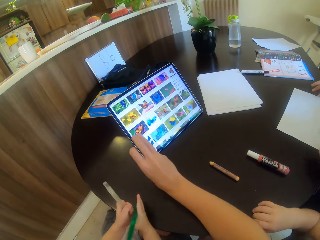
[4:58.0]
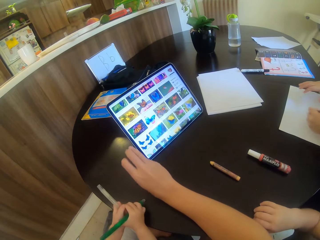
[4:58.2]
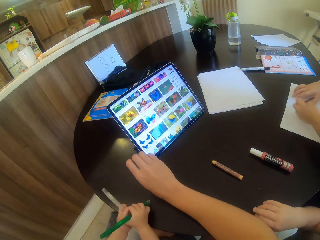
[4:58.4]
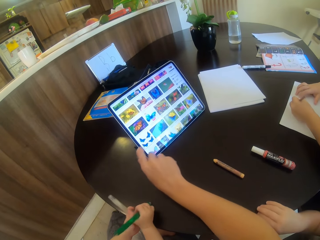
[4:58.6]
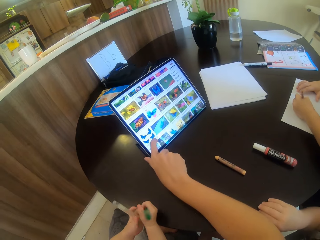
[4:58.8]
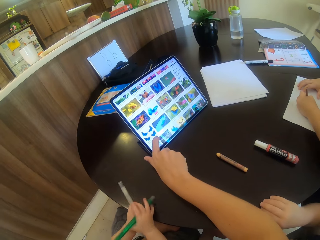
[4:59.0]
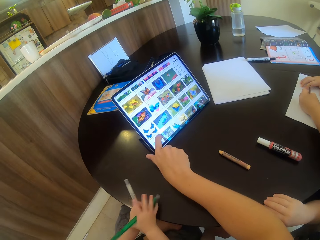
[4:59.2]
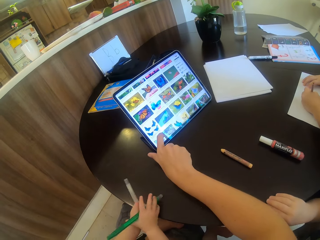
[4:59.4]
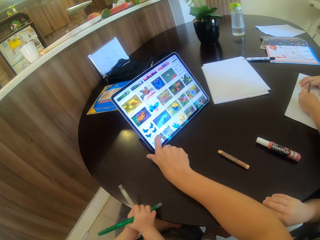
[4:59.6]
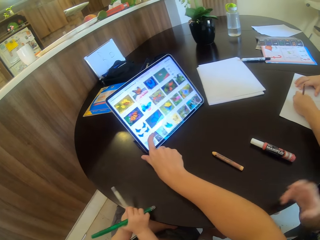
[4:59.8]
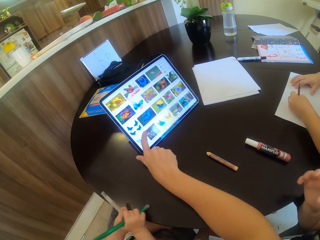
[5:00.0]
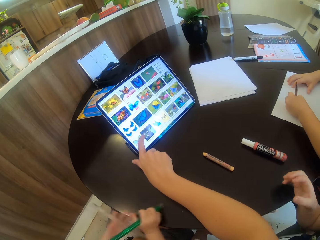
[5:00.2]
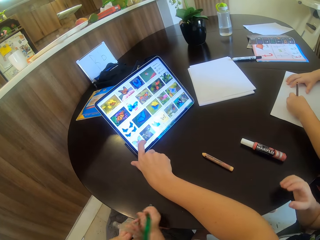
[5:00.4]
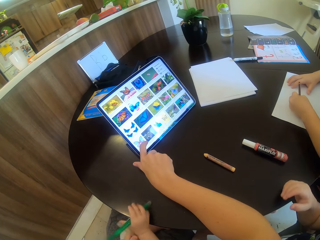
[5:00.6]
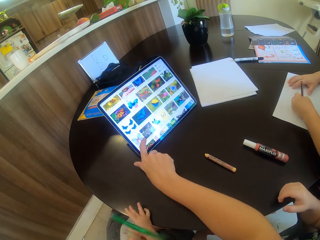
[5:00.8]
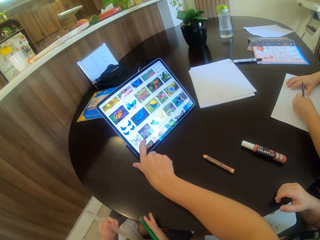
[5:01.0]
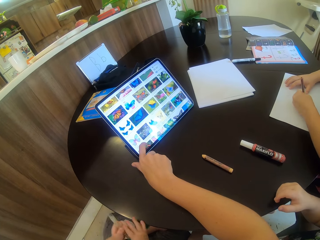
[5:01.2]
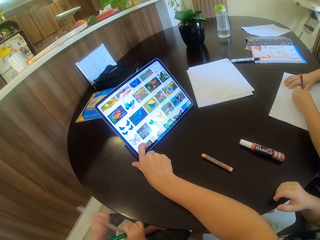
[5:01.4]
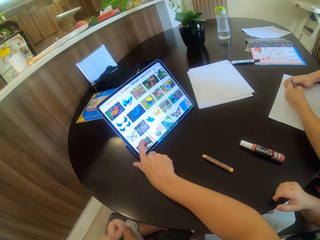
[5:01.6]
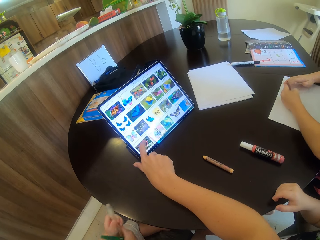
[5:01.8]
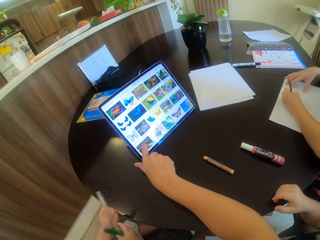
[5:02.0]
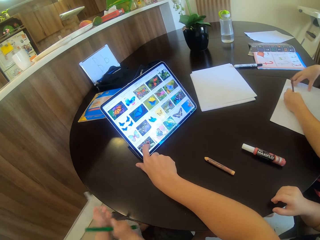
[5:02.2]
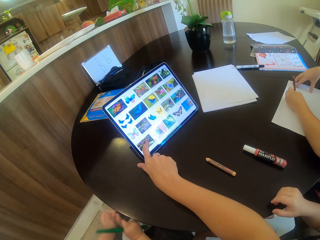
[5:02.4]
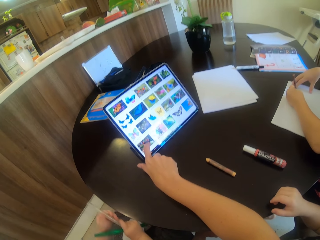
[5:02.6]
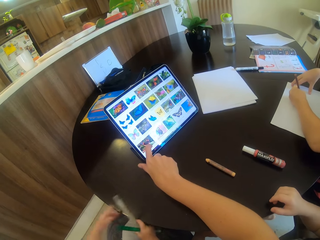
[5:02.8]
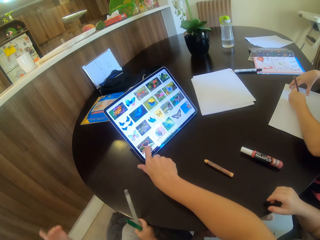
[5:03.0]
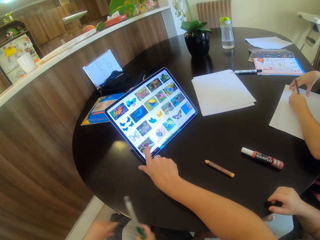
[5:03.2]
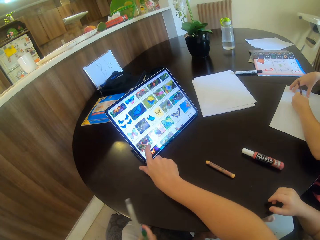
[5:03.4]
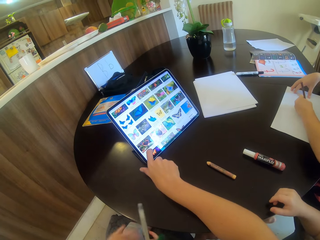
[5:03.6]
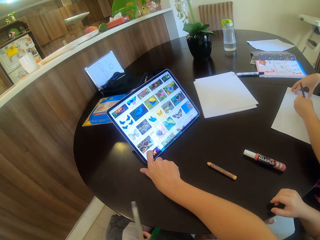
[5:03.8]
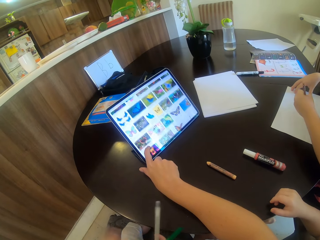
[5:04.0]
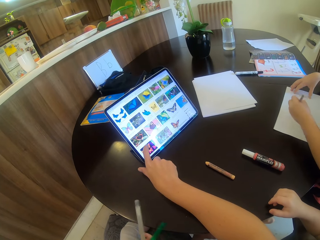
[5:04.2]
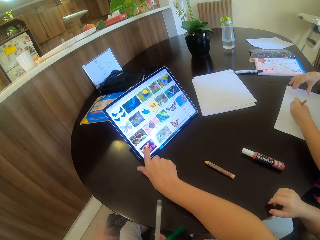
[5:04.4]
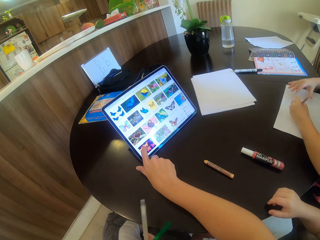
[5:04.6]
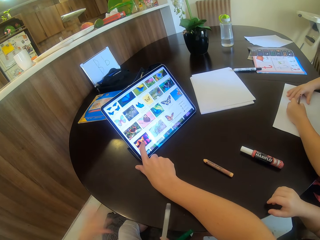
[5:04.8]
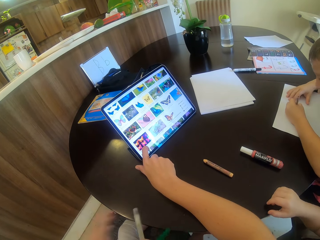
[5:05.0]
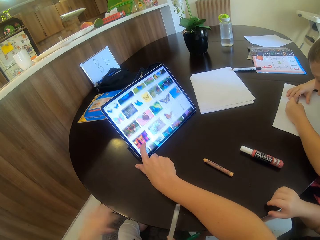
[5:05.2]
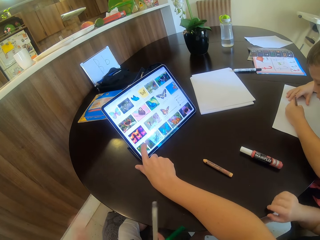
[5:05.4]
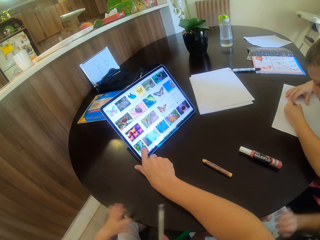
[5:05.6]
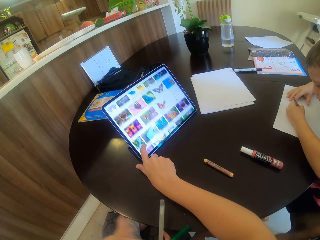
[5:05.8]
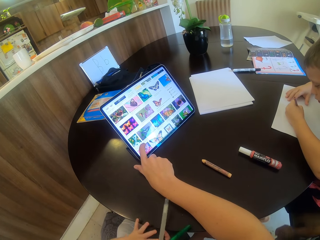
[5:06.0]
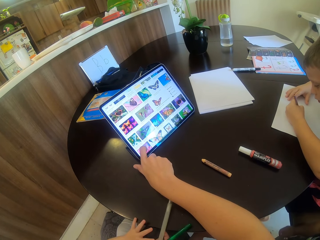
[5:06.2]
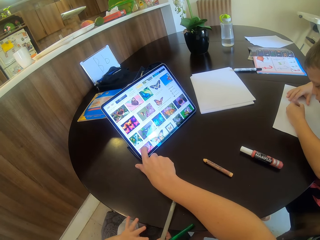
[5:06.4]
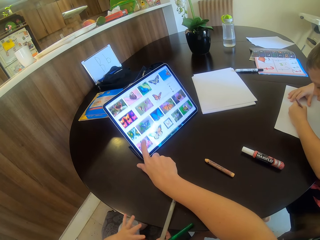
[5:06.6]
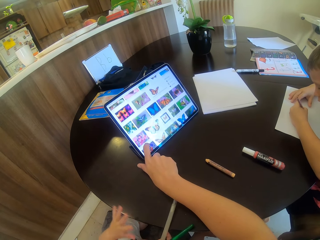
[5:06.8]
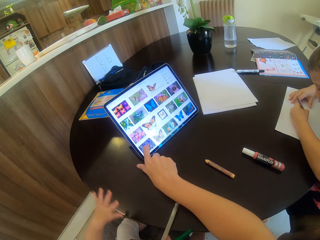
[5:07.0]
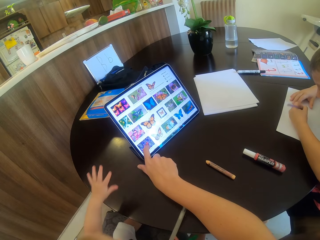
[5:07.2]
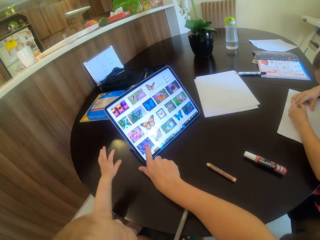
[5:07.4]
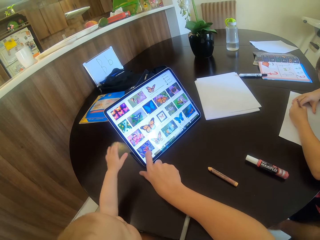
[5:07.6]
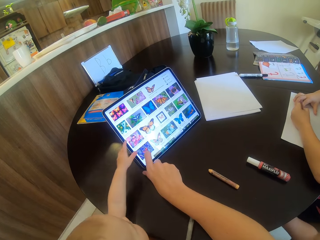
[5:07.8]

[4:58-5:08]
A child writes on the paper. The camera wearer scrolls on the tablet. Another child taps his hand on the table.

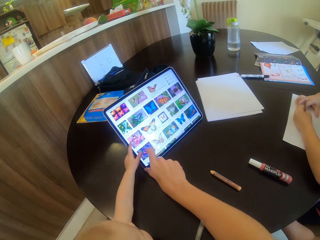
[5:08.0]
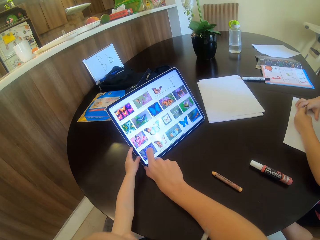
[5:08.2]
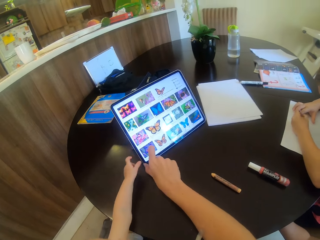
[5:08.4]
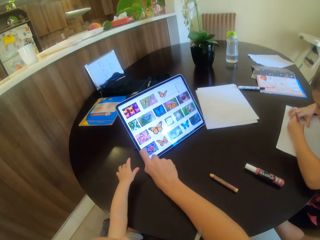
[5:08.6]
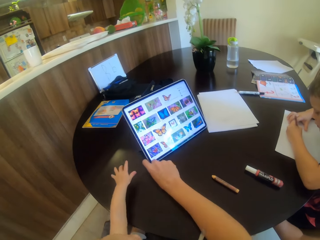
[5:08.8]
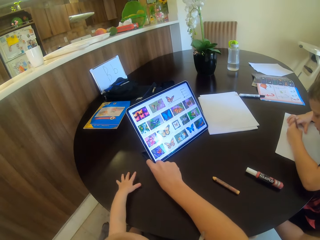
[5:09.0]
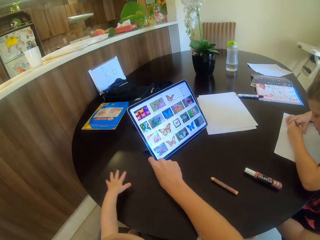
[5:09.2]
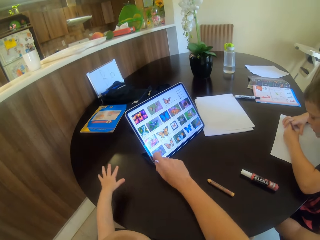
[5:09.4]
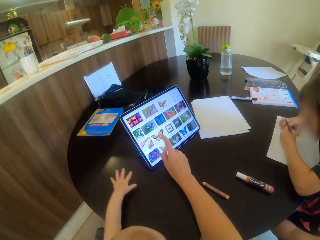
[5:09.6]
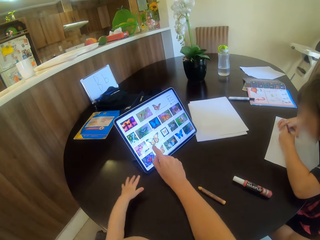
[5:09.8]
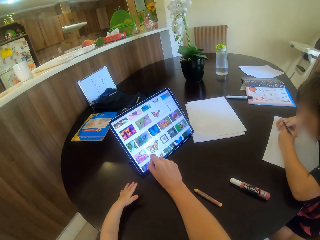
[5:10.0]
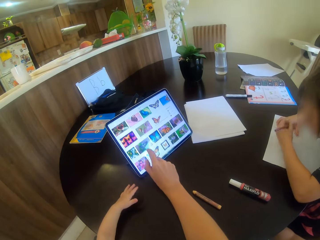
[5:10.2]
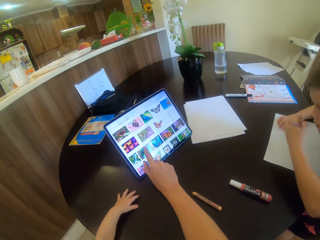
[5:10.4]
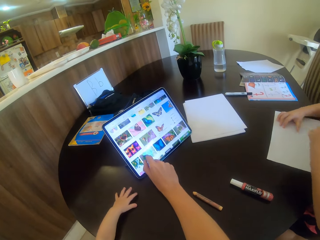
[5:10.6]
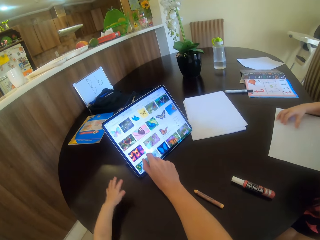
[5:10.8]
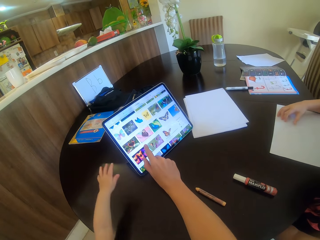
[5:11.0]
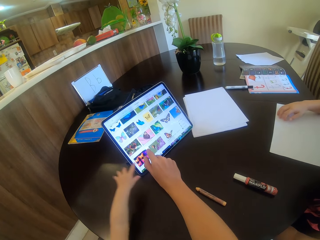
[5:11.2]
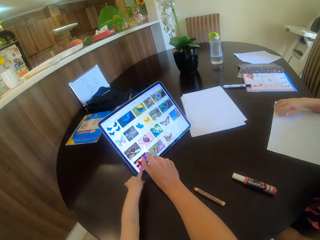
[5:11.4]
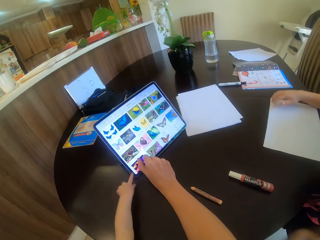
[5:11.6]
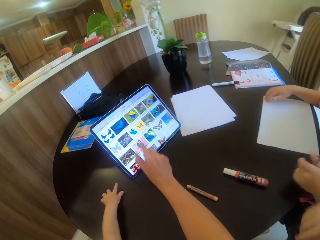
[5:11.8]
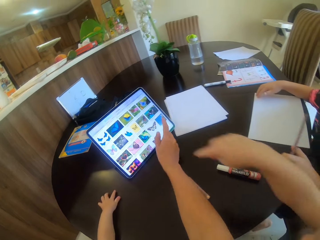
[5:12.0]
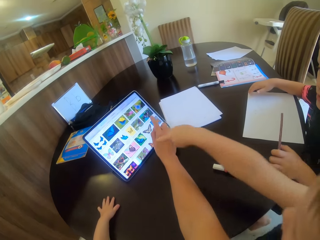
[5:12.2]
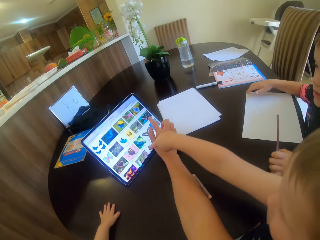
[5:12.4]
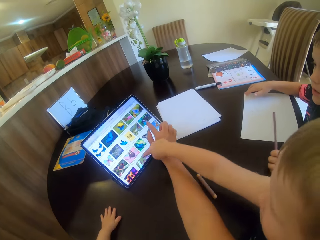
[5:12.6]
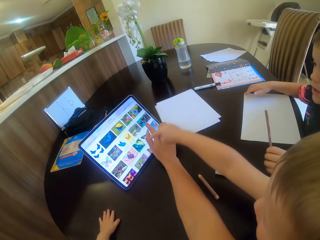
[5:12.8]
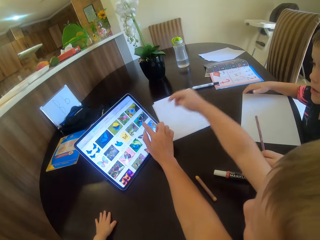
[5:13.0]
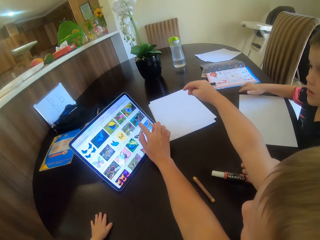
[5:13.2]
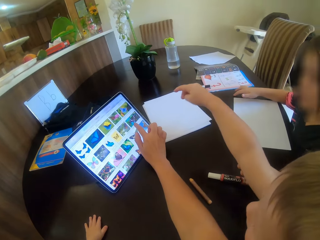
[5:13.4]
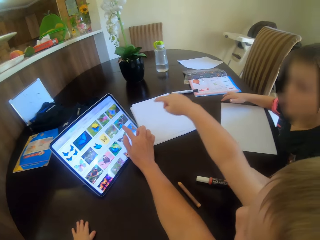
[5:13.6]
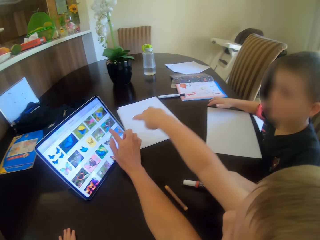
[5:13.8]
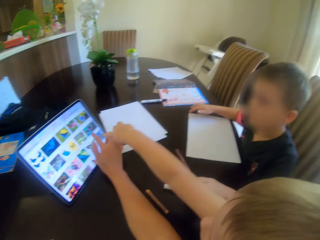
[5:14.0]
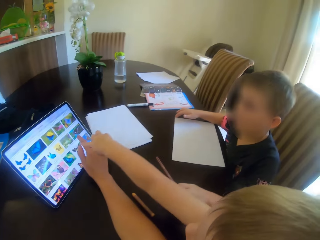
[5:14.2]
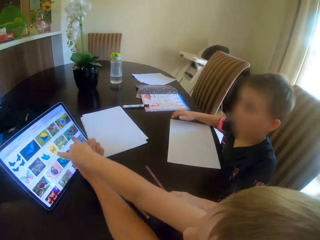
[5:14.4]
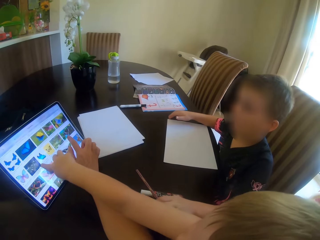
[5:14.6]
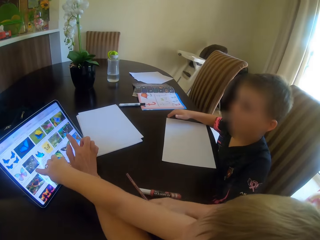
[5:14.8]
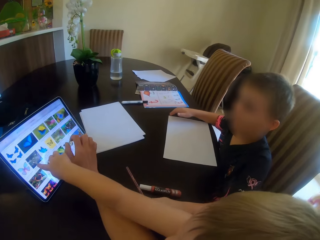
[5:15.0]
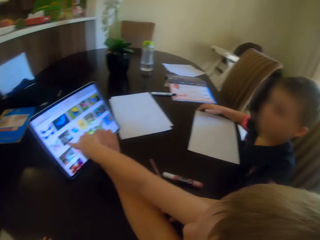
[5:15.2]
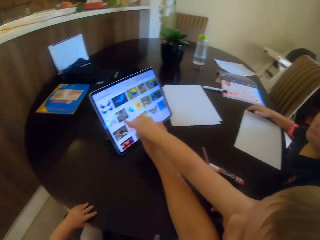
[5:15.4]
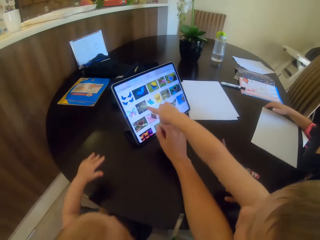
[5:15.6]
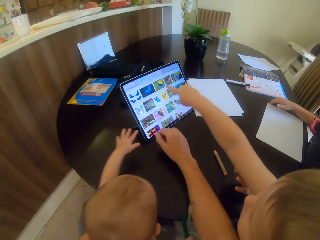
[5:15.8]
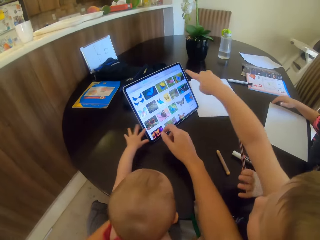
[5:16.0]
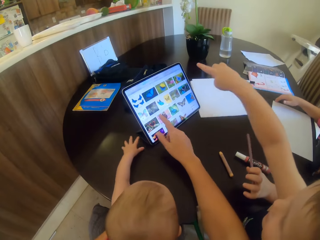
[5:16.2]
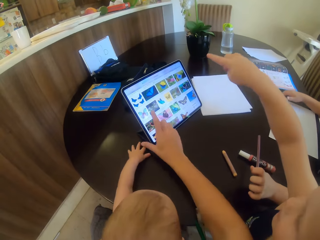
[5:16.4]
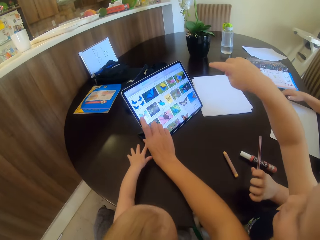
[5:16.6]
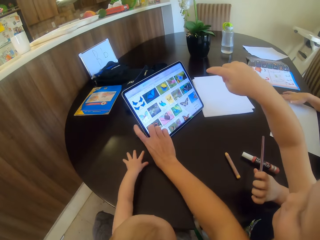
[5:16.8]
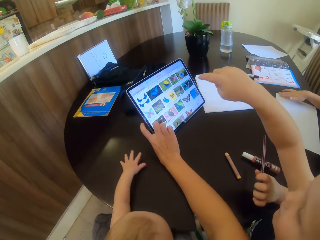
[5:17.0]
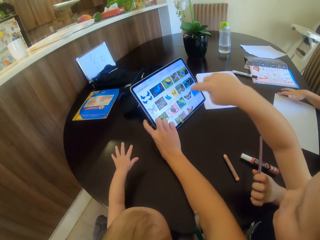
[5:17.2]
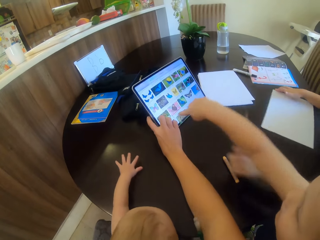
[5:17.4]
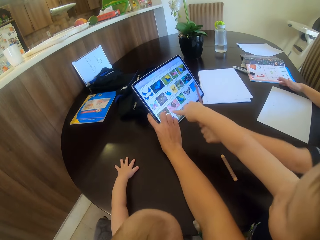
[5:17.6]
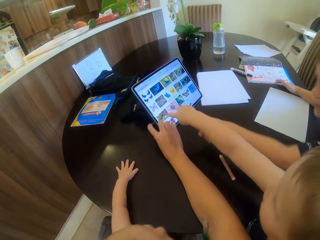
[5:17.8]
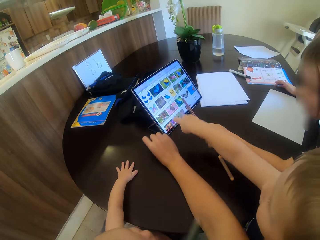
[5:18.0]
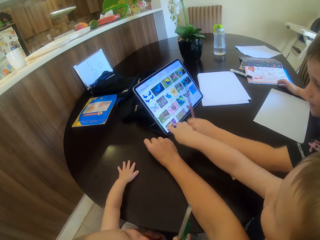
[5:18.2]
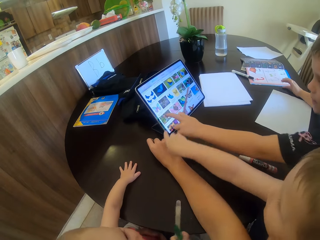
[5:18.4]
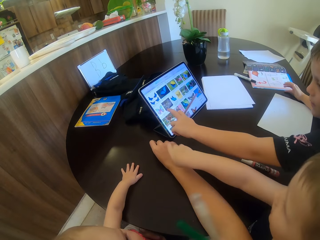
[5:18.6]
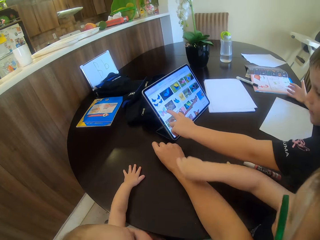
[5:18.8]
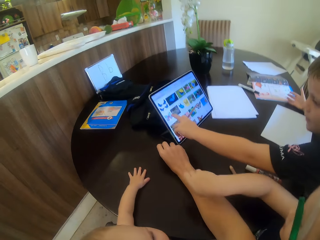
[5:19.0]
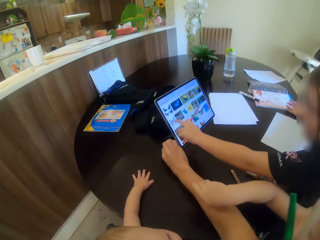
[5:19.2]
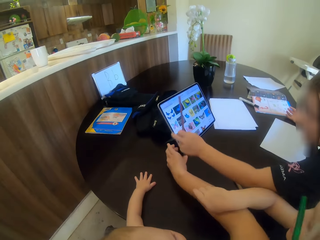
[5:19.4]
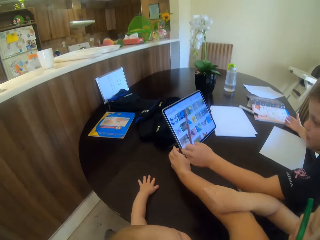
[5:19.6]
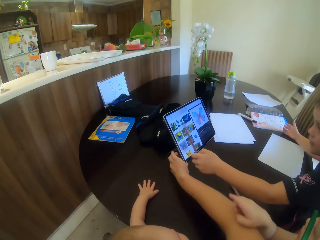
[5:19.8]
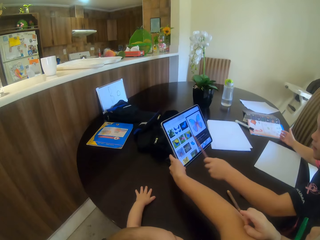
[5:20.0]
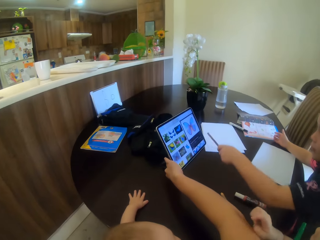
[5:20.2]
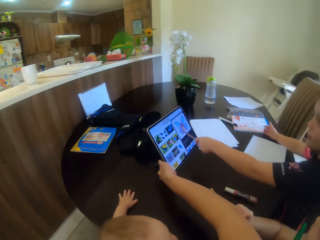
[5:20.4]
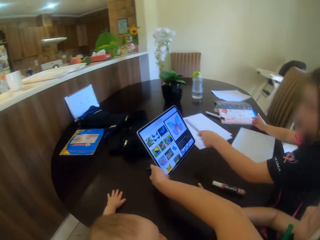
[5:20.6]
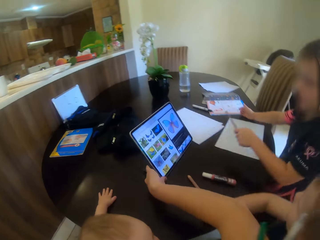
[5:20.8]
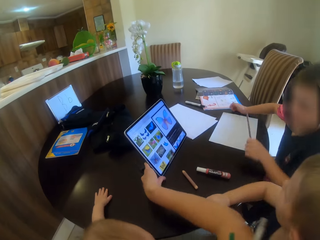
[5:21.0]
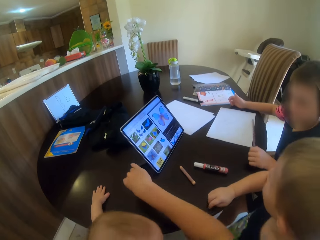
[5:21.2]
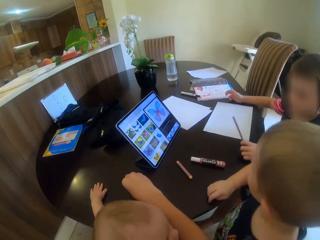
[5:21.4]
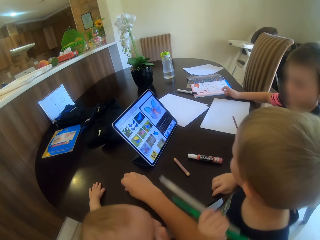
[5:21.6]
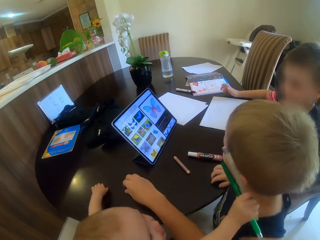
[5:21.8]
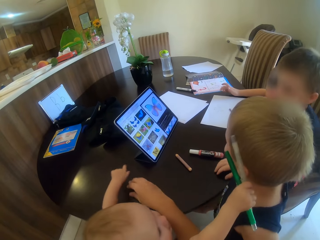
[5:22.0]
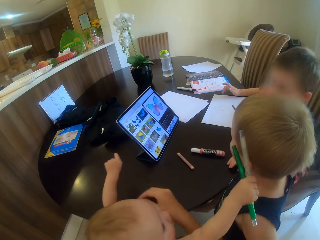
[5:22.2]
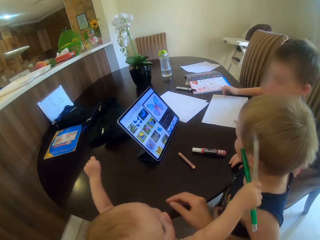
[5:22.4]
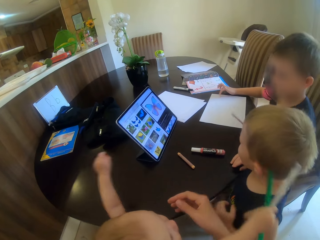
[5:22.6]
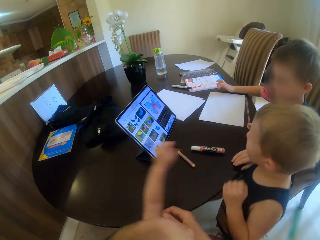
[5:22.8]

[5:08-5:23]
A child stretches his hand towards the tablet. The camera wearer moves the tablet and scrolls on the tablet. Another child points at the tablet. The first child stretches his hand towards the tablet. The camera wearer moves the tablet. A third child points at the tablet and touches the tablet. The camera wearer moves the tablet.
